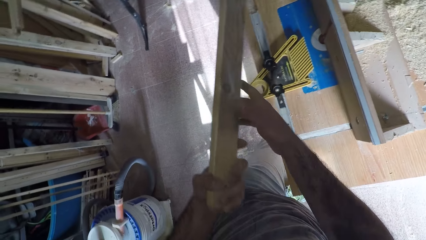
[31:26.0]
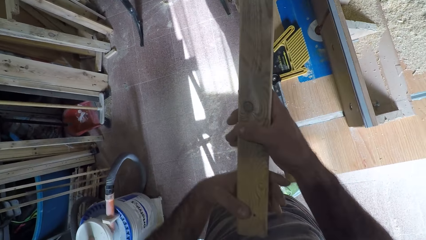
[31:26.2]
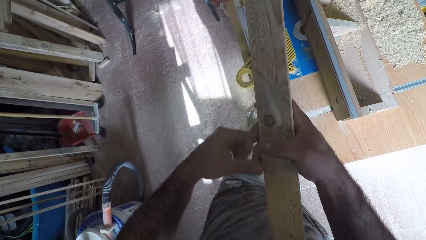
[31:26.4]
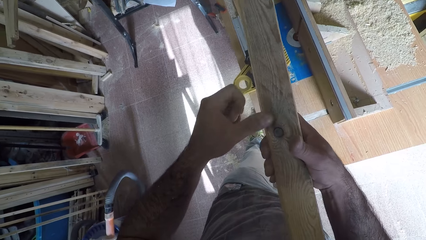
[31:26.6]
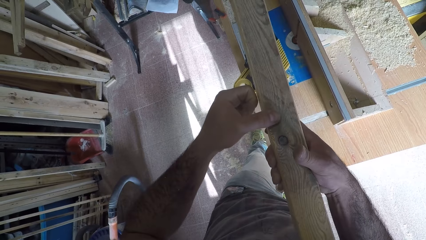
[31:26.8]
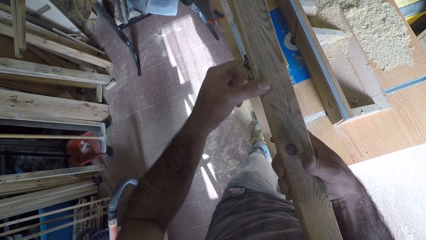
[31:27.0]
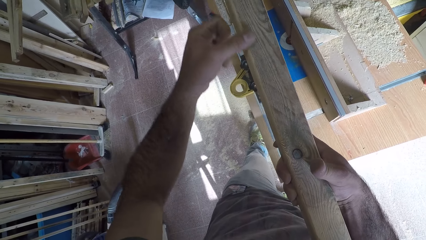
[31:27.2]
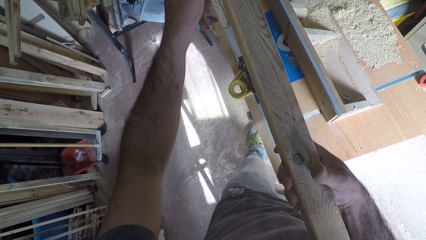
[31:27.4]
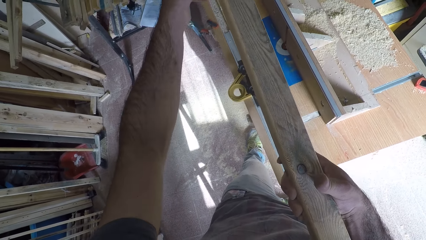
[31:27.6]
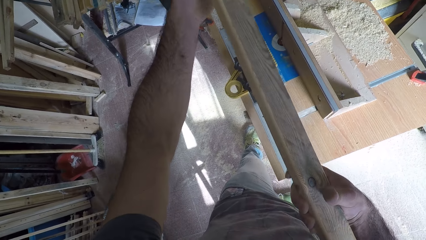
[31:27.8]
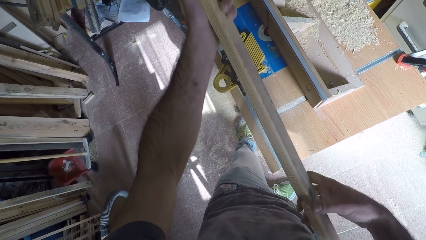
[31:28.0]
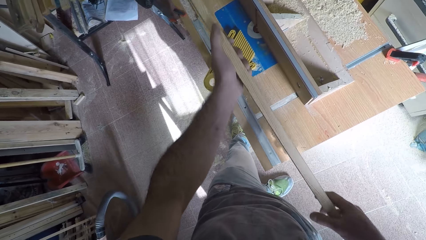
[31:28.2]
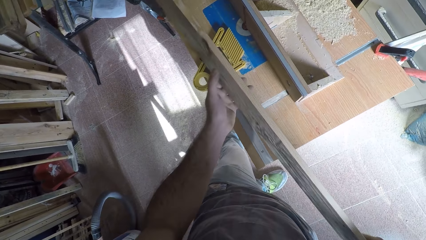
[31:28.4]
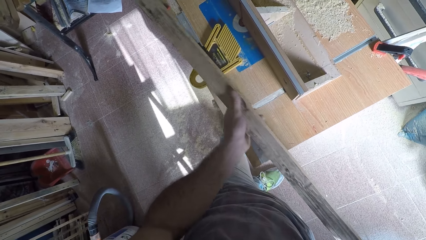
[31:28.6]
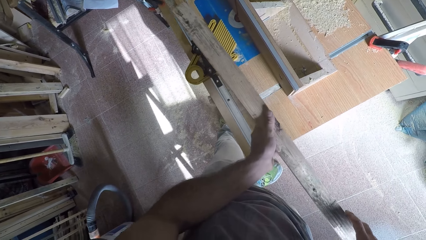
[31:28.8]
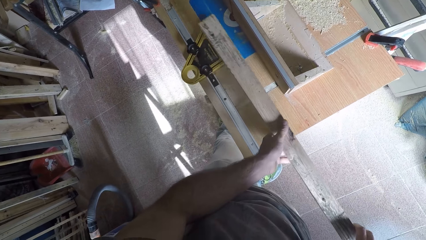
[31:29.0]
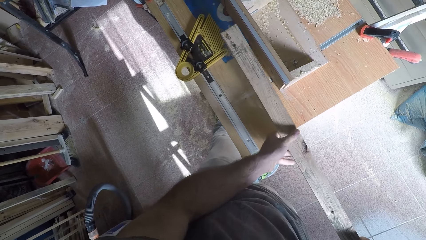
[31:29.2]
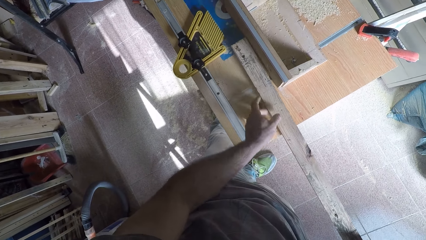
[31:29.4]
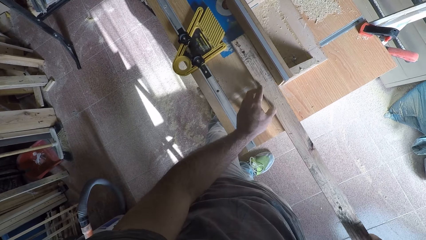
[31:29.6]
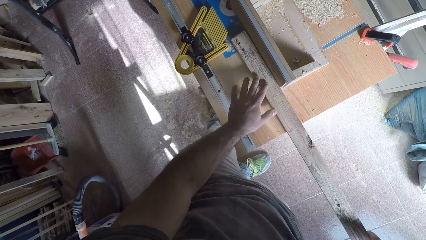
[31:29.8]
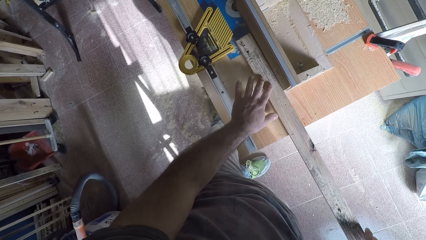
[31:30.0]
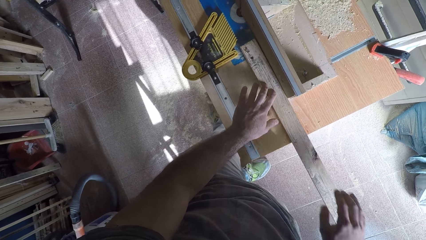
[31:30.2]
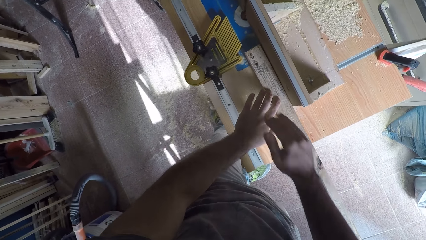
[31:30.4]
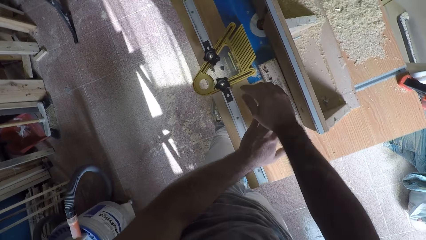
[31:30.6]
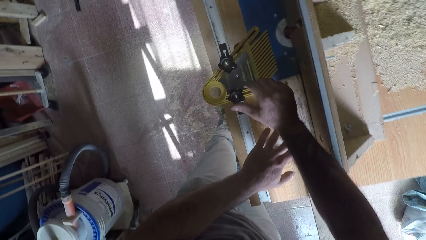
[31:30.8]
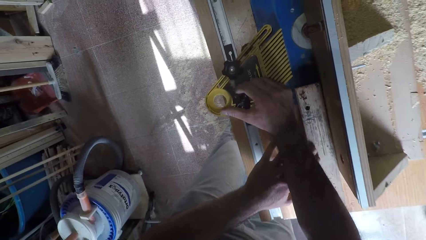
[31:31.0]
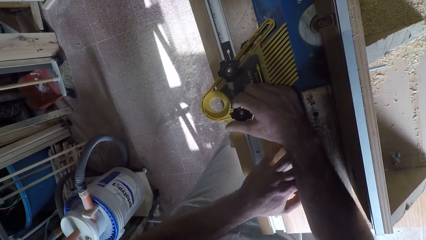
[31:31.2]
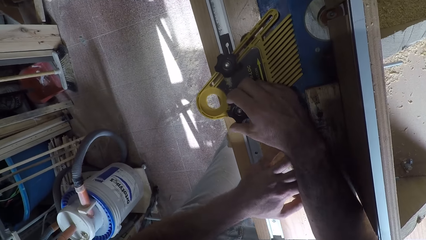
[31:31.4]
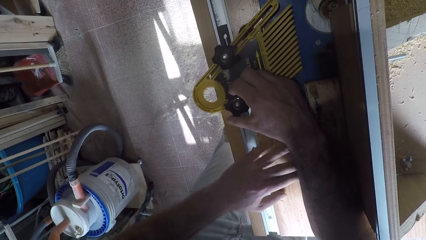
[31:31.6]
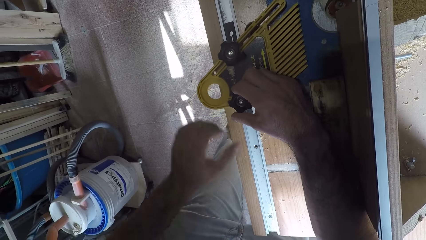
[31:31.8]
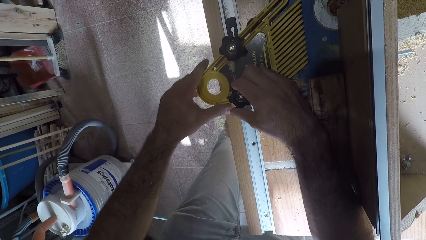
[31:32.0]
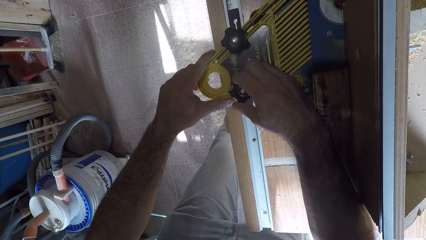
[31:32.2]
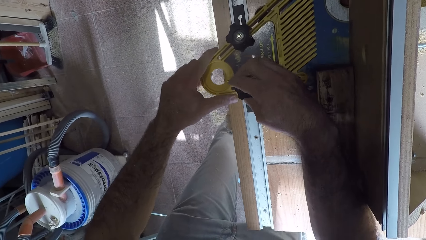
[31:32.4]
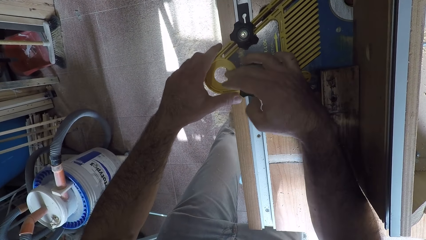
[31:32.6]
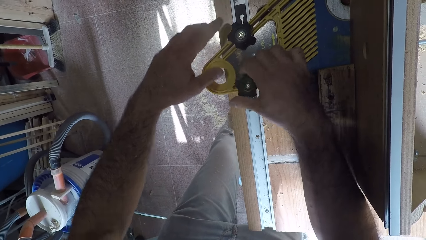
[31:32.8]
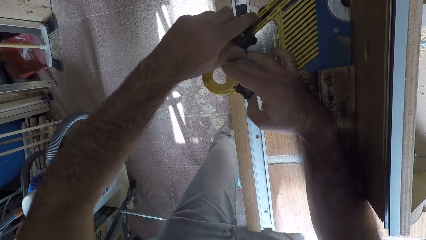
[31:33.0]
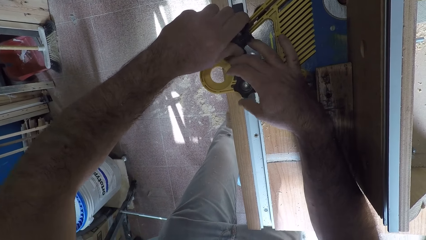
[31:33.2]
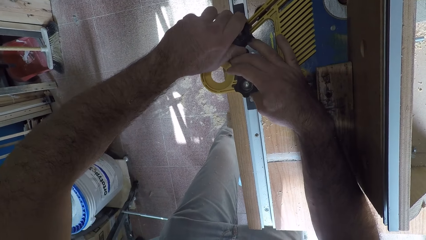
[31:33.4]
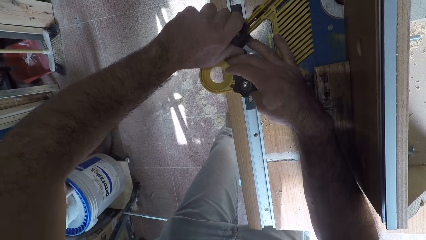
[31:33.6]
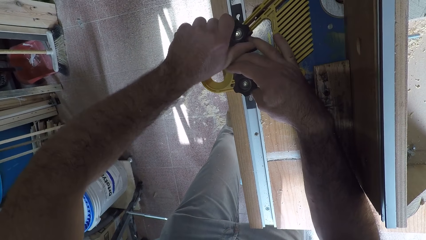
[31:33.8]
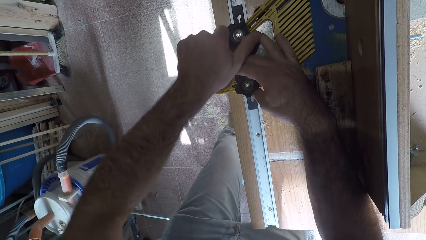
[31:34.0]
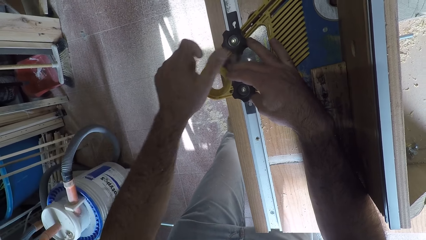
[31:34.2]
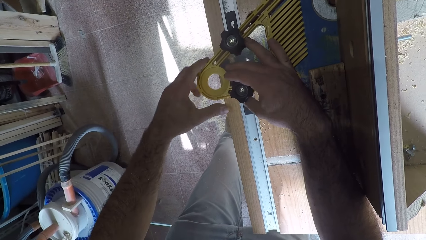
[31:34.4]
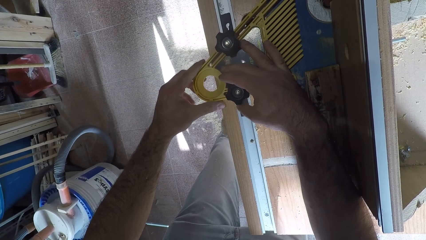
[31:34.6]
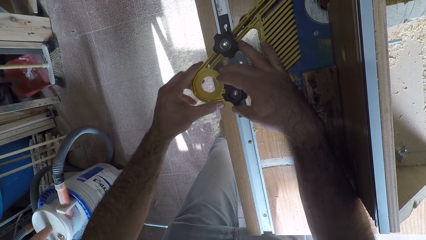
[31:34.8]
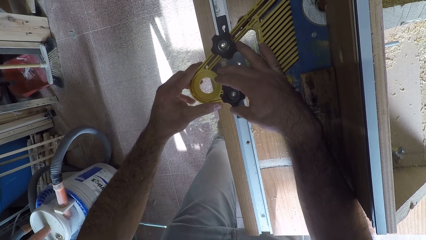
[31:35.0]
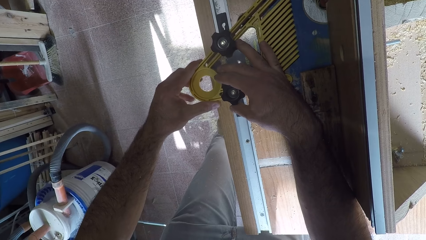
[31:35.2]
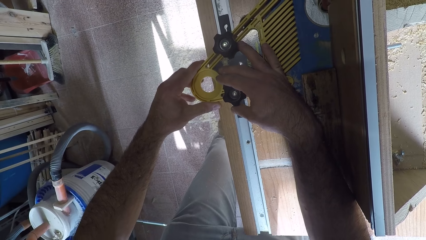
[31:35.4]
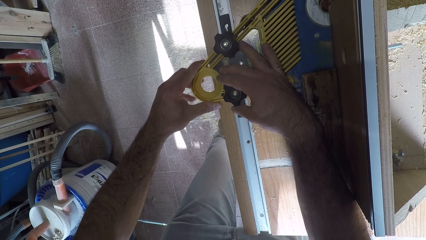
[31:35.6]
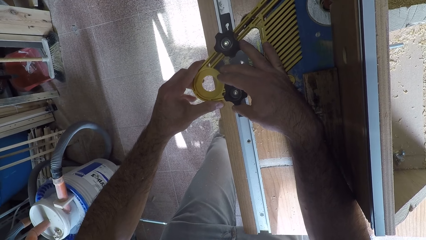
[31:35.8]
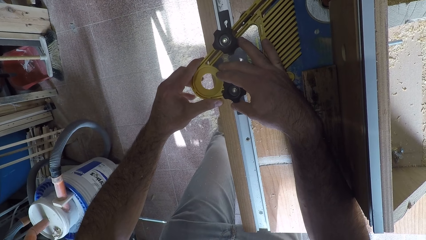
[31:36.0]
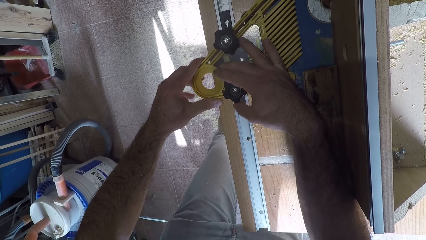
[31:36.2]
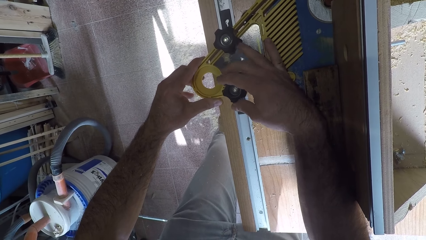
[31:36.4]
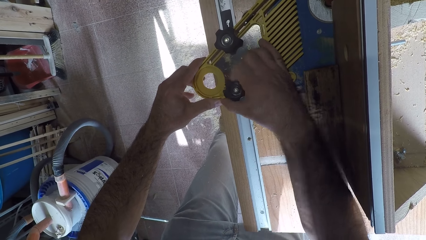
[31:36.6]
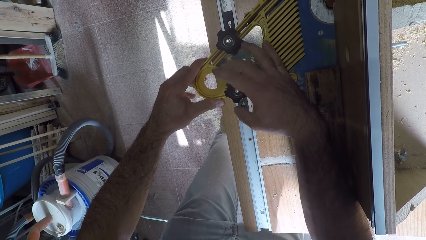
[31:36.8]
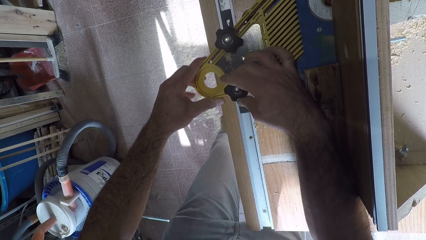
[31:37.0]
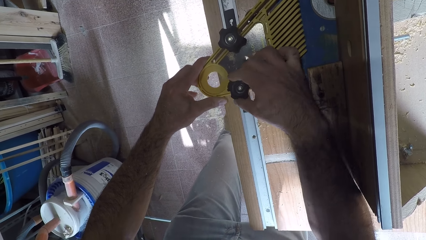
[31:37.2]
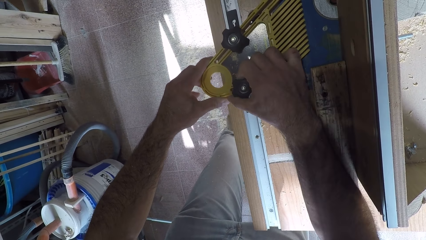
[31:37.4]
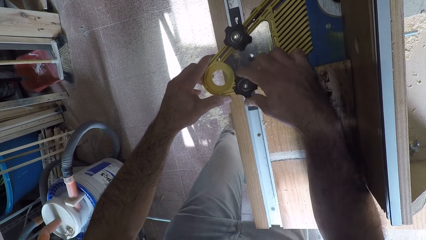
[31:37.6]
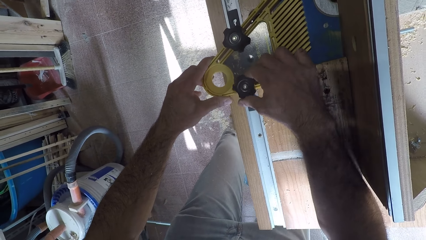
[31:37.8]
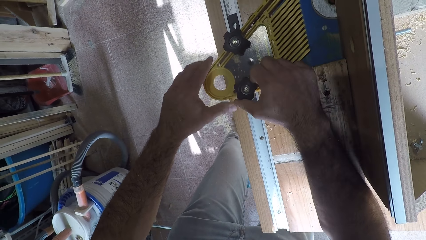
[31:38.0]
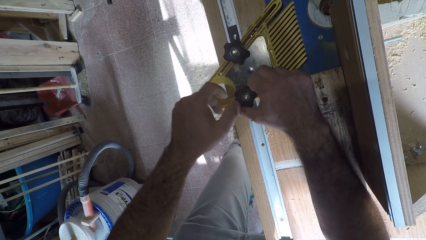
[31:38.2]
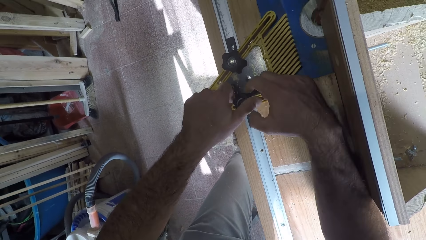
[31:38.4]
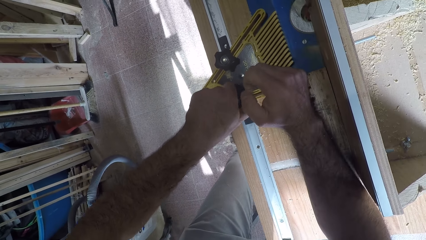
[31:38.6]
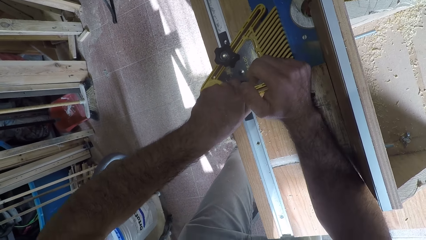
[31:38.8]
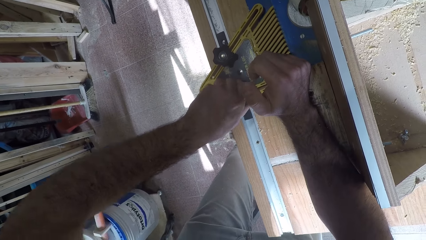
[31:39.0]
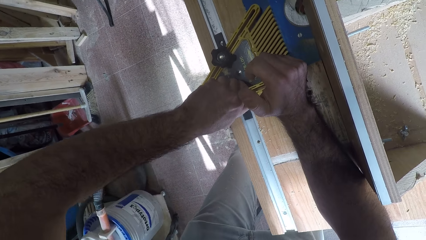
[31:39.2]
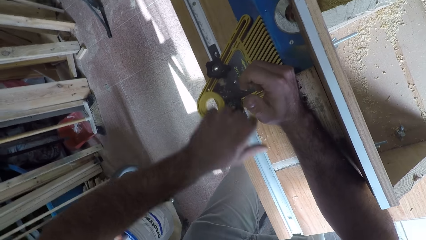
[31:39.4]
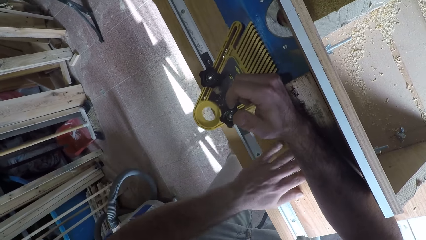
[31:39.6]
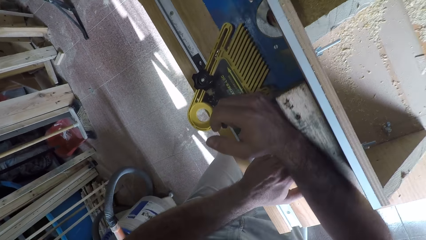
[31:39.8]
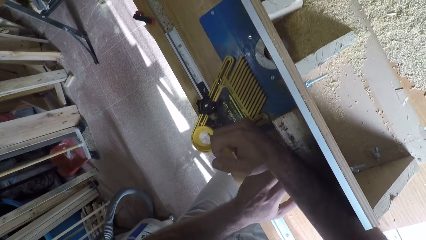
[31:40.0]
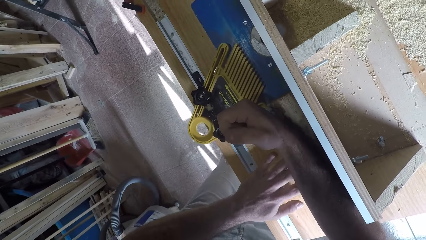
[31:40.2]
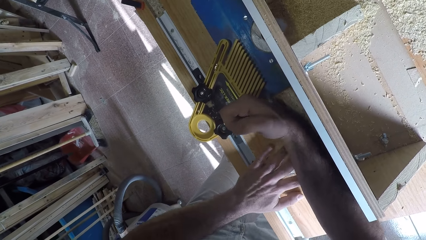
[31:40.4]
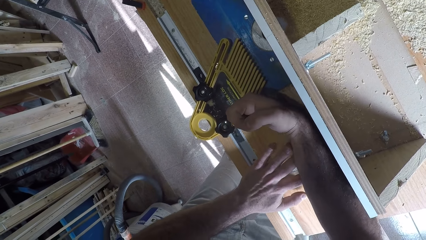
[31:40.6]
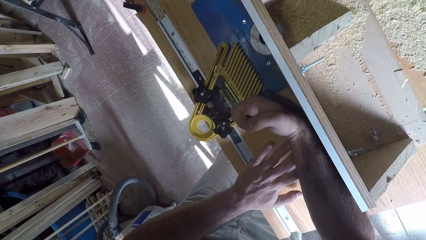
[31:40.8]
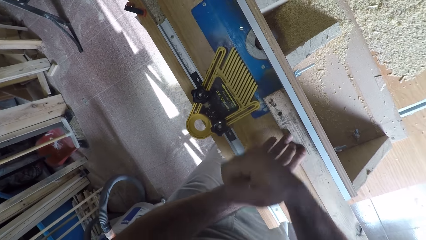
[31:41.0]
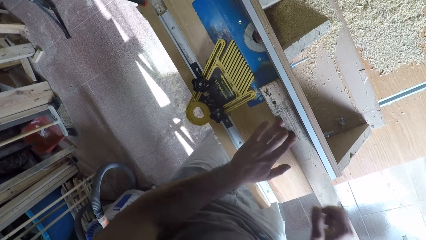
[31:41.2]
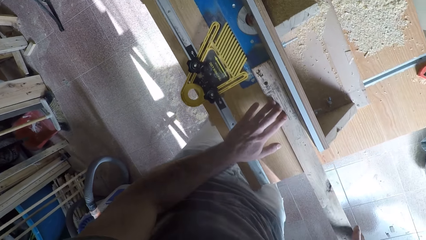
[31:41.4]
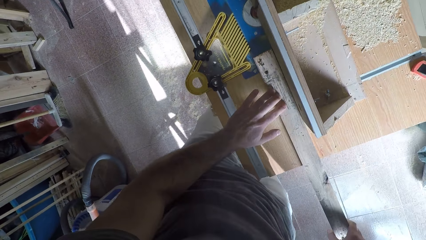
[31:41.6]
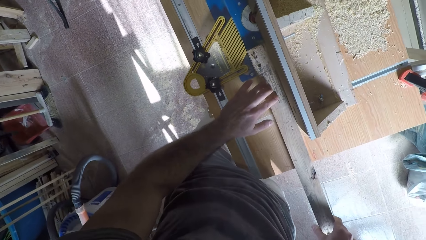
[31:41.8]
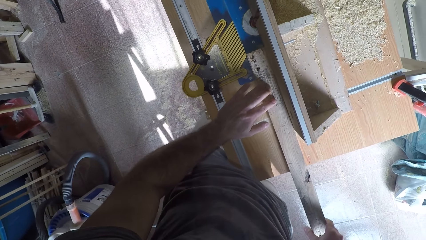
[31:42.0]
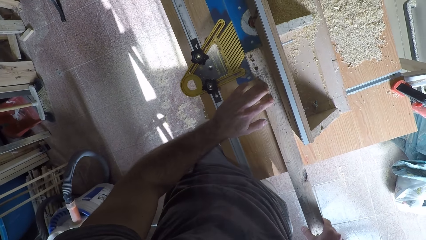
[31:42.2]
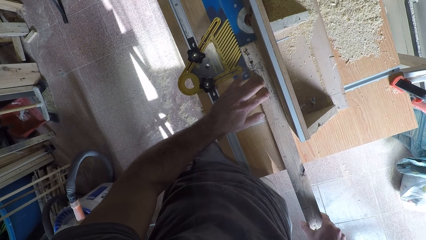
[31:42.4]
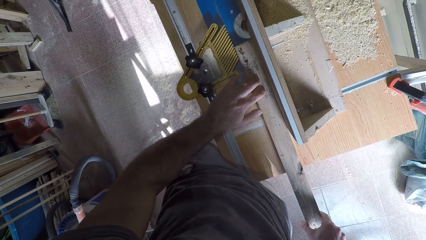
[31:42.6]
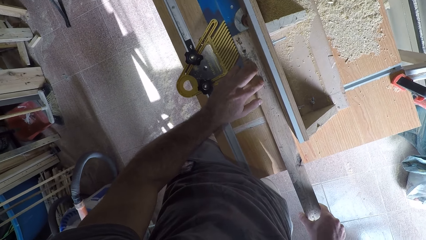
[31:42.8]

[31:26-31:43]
The camera wearer holds the wood with his hand. He takes the wood off the circular saw machine. He holds the wood with both his hands. He feels the surface of the wood with his left hand. He rubs the wood. He places the wood back on the circular saw machine. He unscrews the circular saw machine with his right hand. He adjusts the wood holder. He adjusts the circular saw machine. He screws back the circular saw machine with his right hand. He holds the wood with both his hands.
